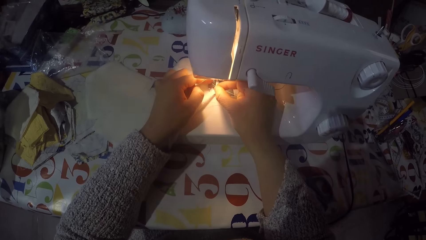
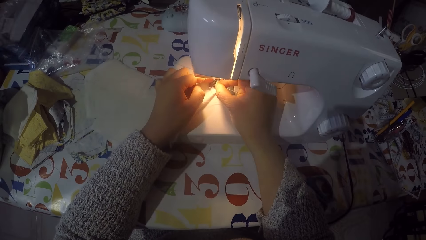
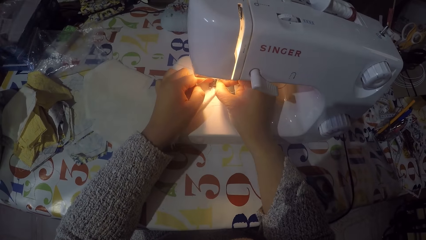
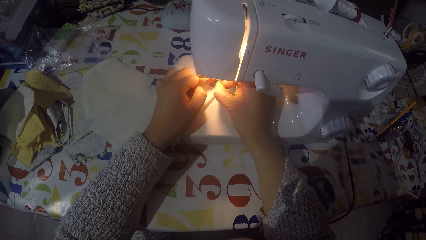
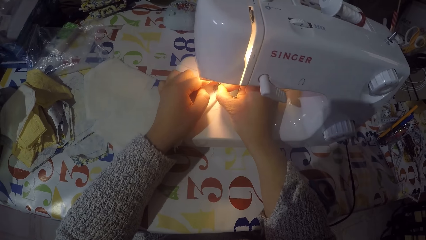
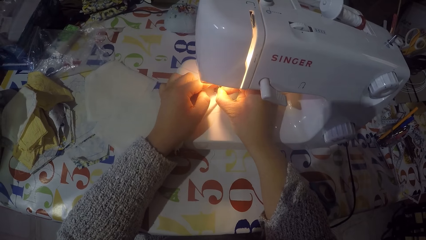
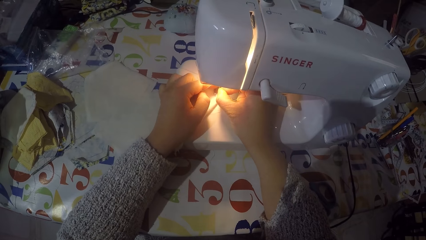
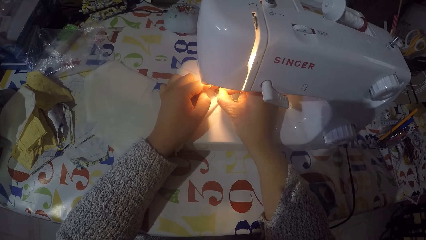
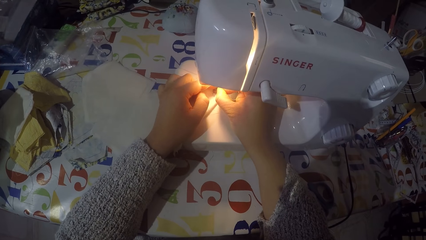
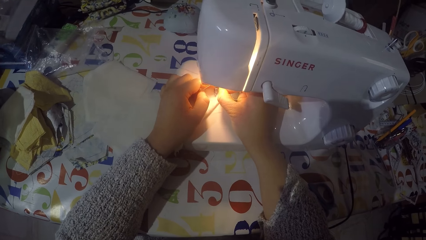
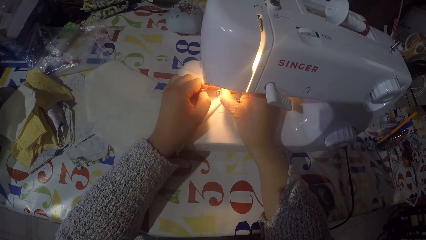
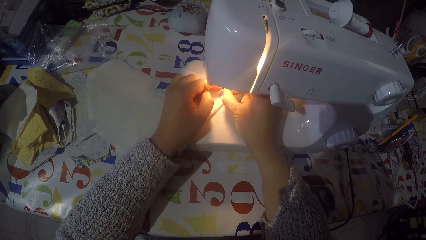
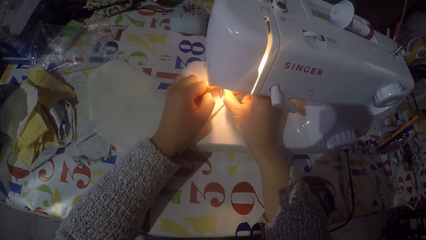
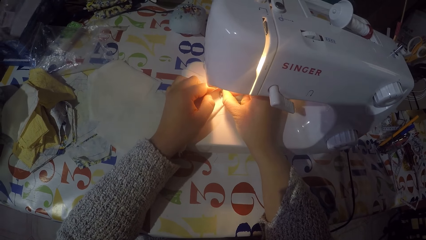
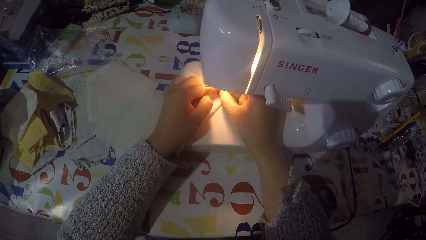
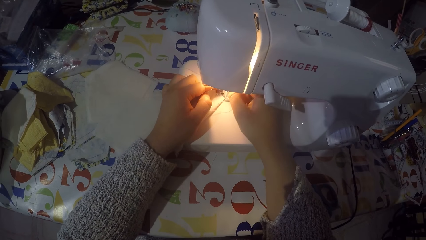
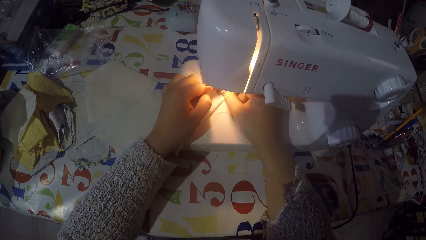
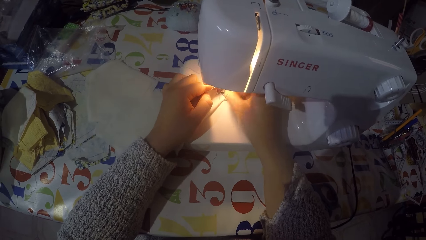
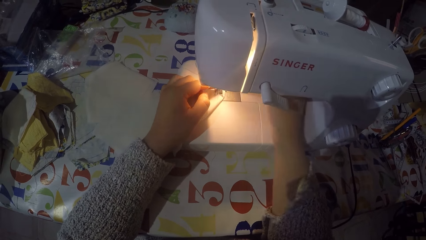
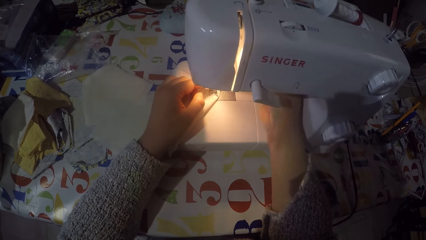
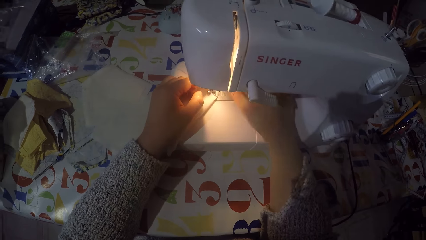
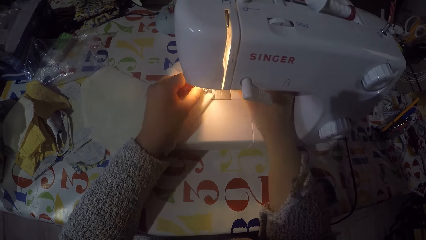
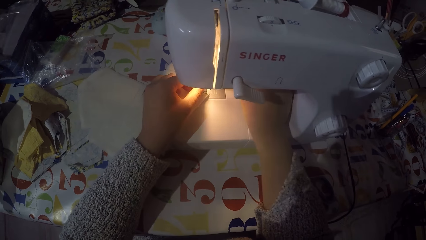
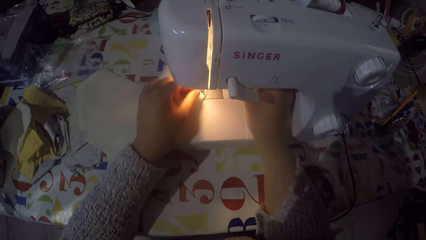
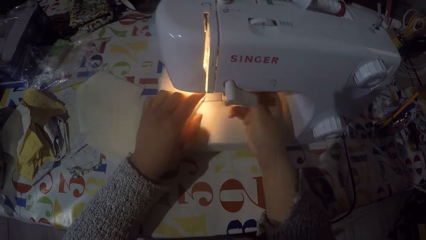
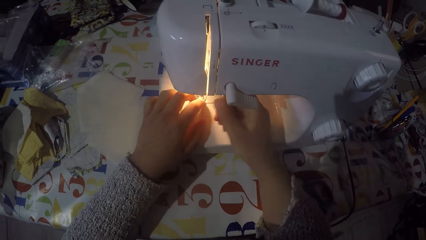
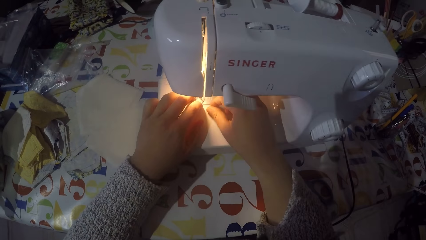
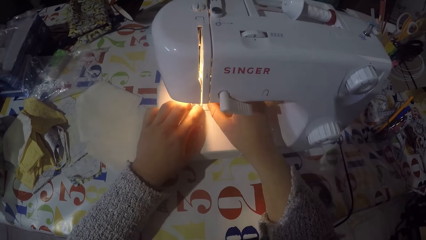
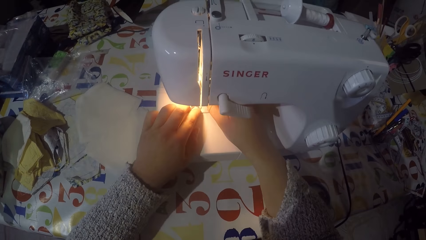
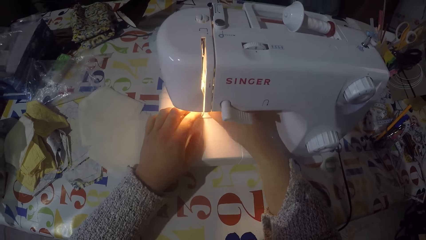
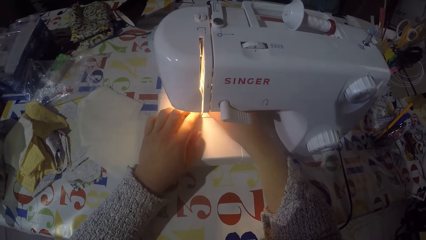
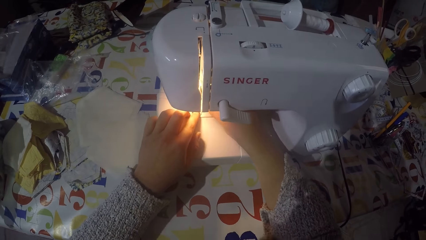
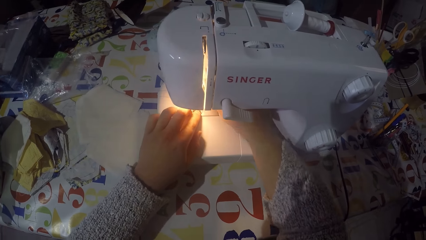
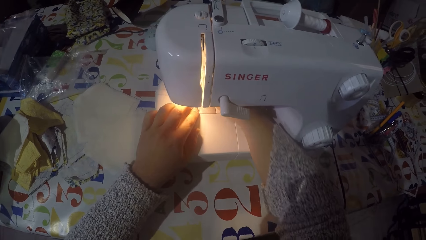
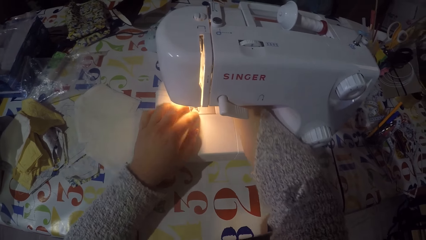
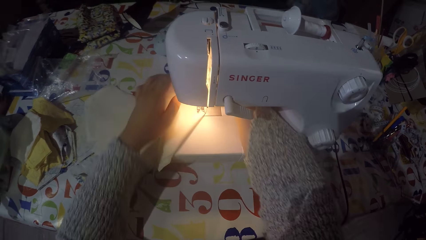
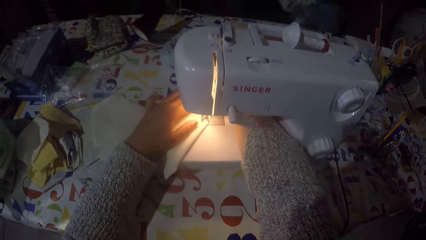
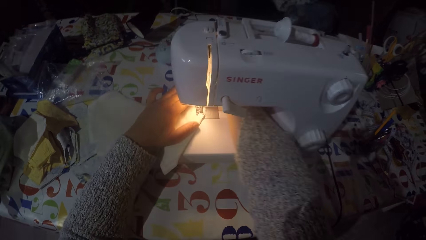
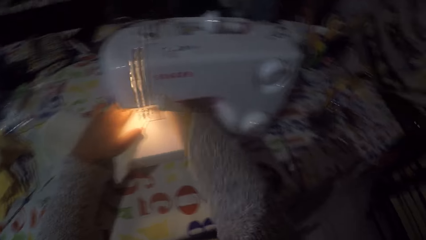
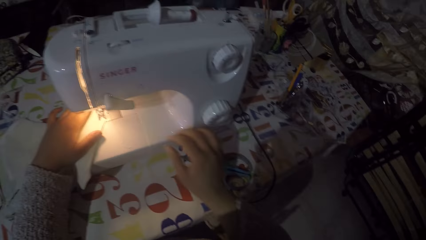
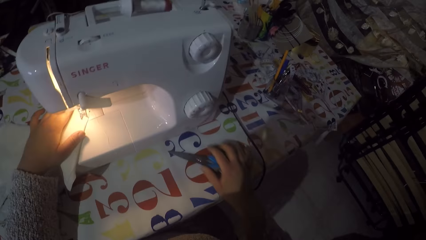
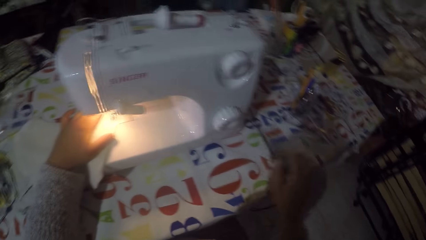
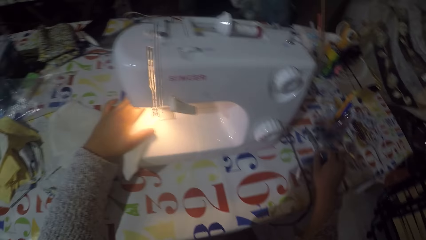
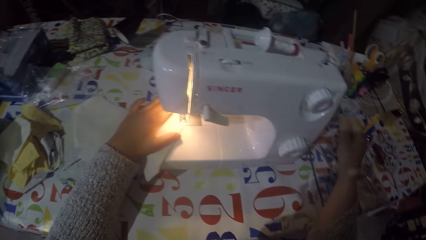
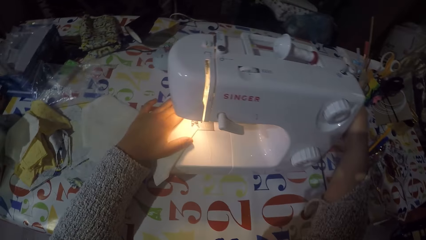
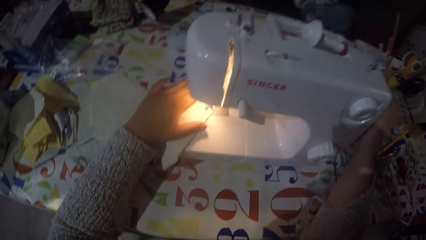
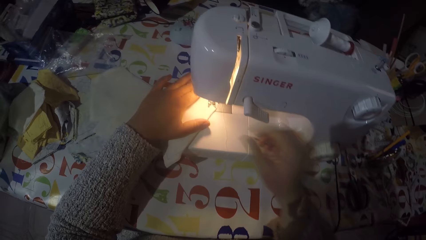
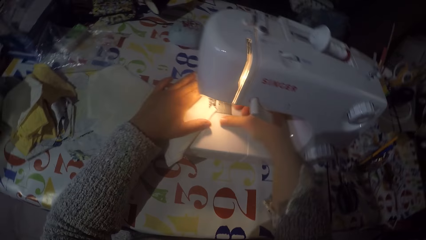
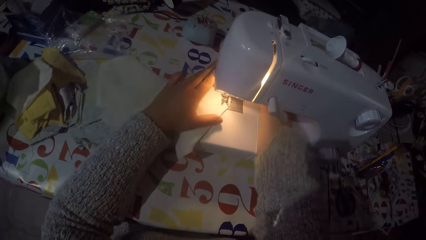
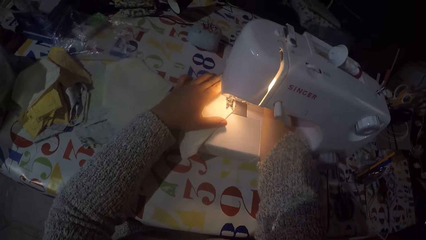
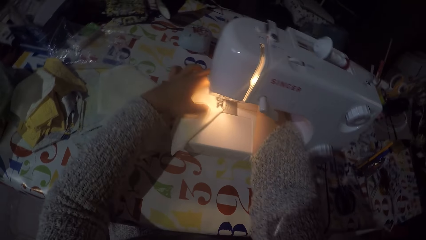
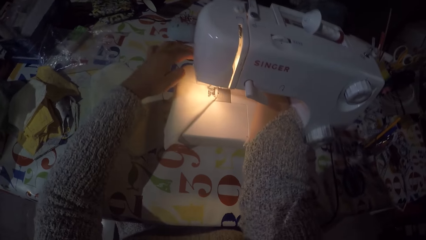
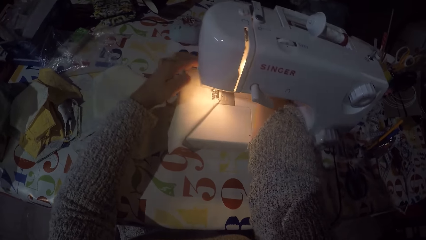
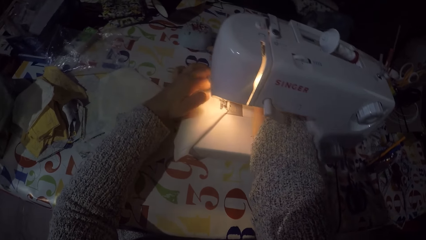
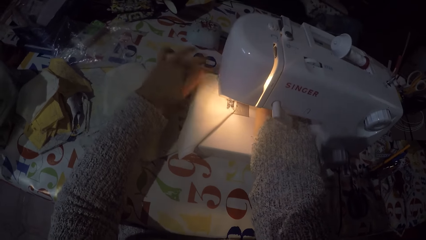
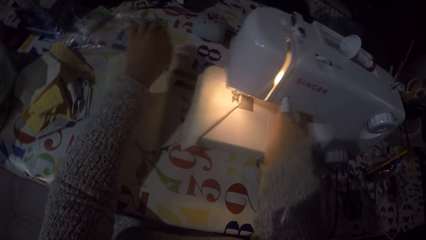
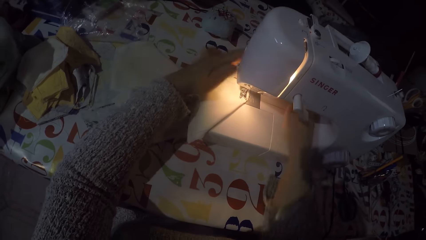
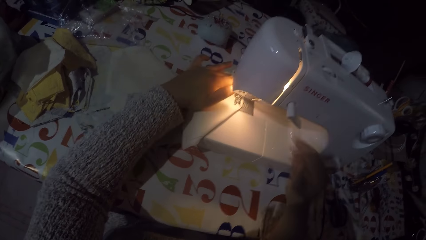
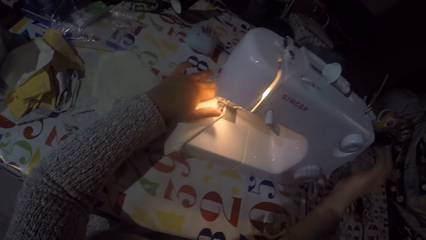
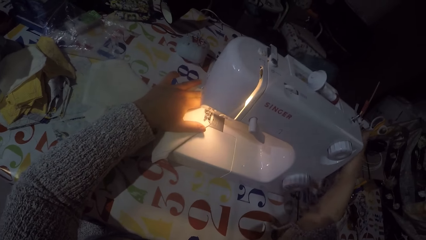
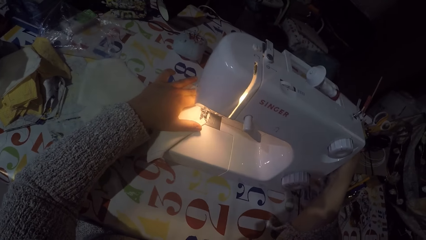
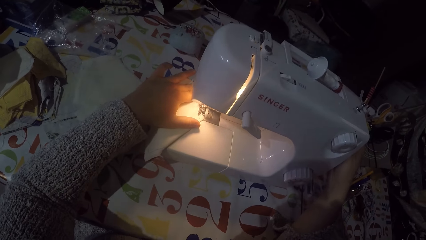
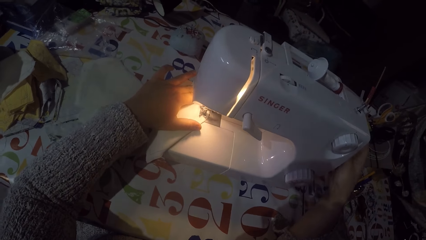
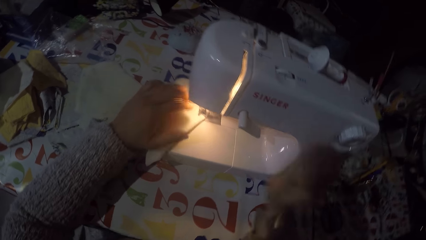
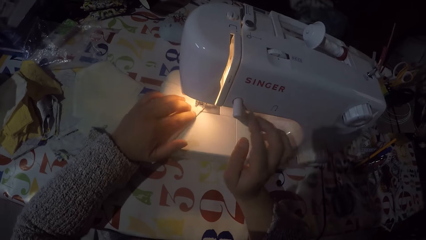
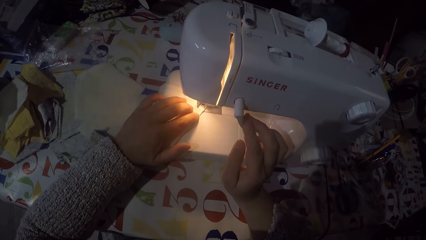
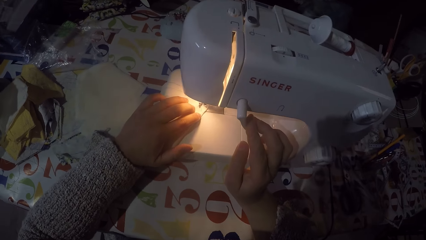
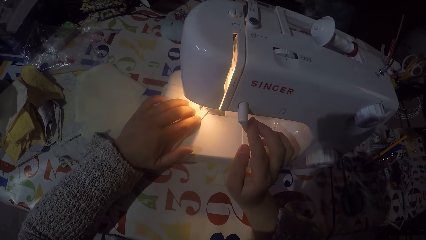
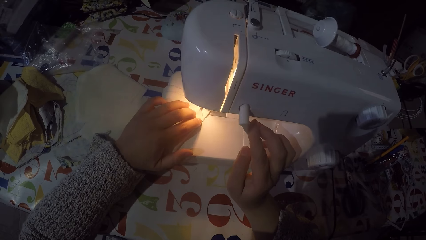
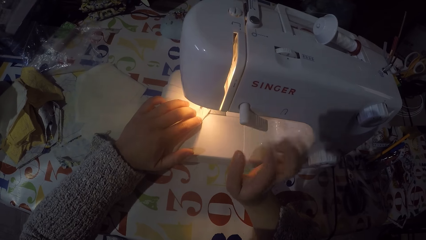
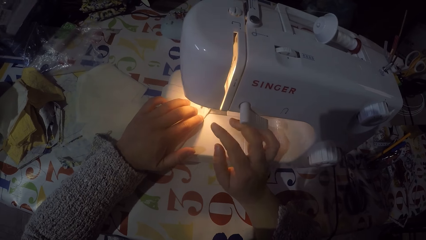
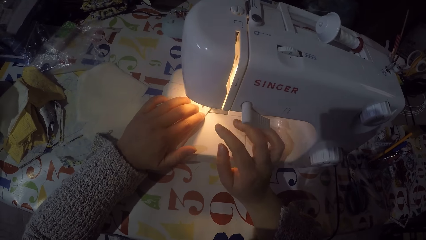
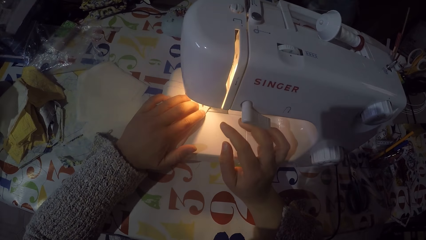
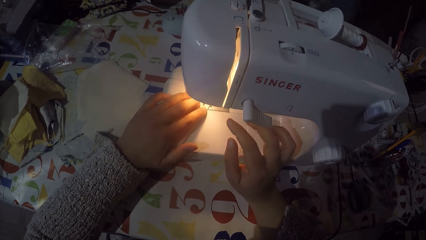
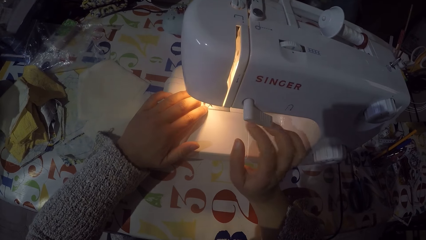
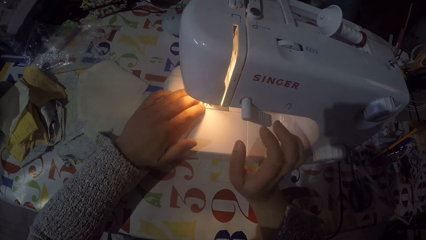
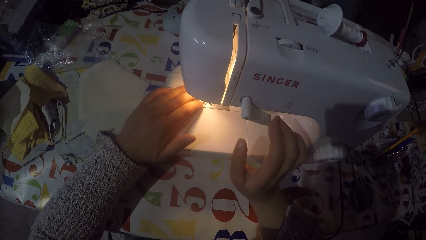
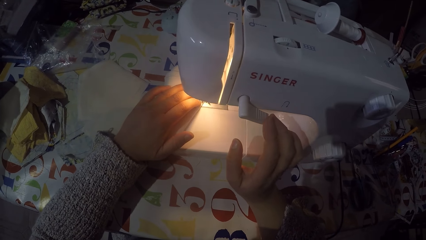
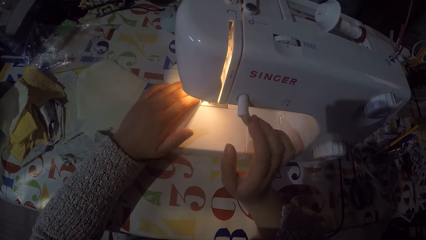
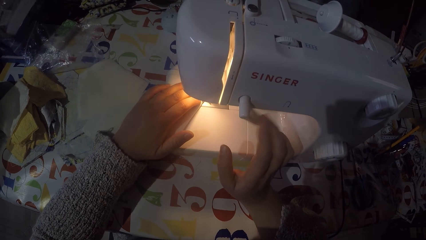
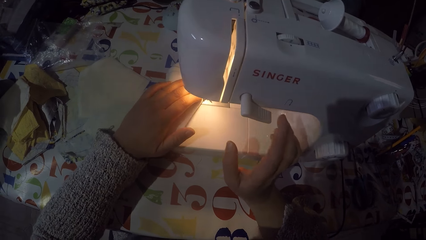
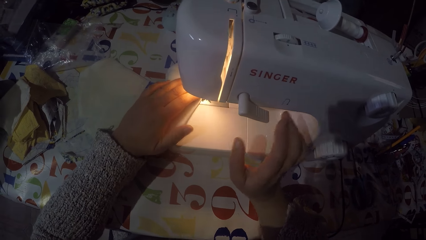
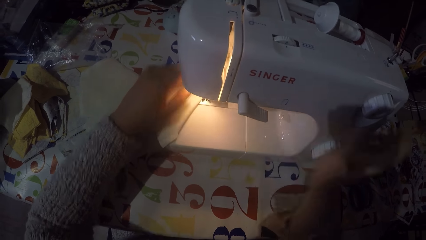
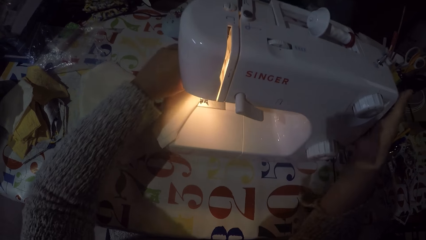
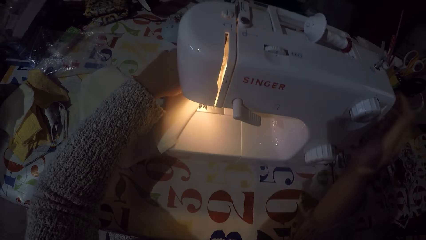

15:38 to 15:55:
The camera wearer puts the sewing thread in the needle. They move the pair of scissors on the table. They pick up the scissors from the table. They put the scissors on the table. They touch the hand wheel. They fix the thread. They touch the hand wheel. They are sewing a piece of cloth with a machine.
